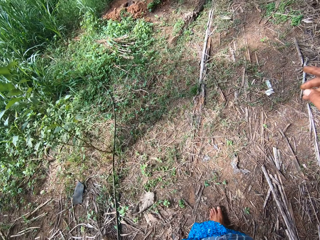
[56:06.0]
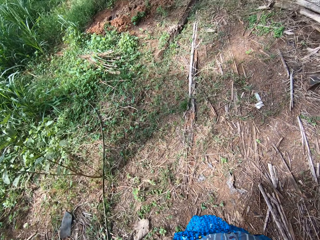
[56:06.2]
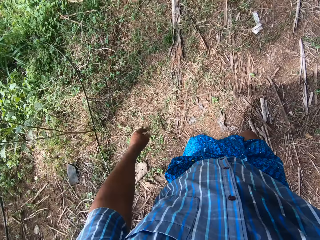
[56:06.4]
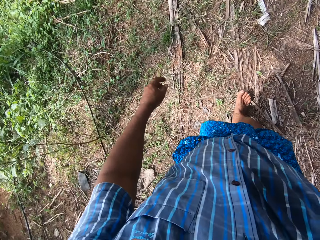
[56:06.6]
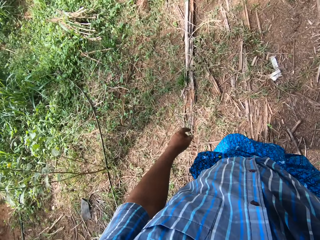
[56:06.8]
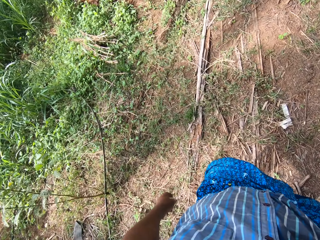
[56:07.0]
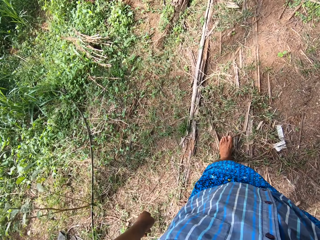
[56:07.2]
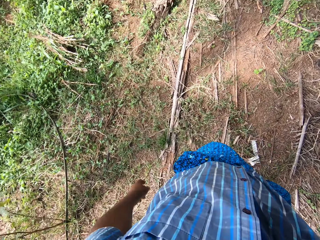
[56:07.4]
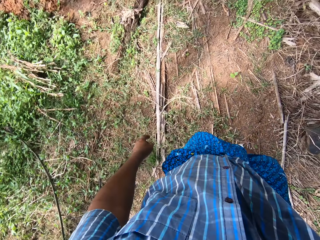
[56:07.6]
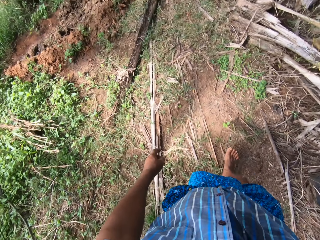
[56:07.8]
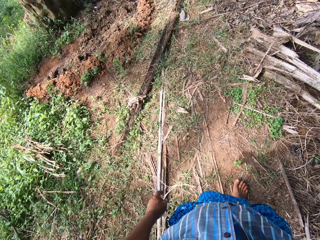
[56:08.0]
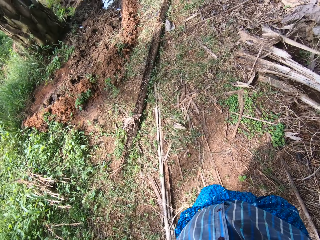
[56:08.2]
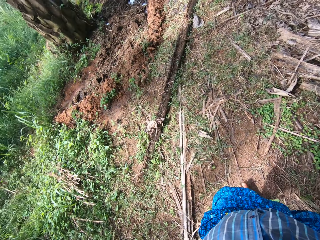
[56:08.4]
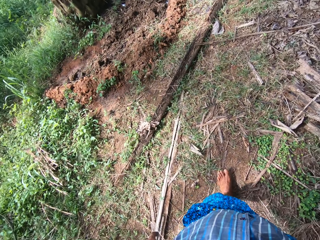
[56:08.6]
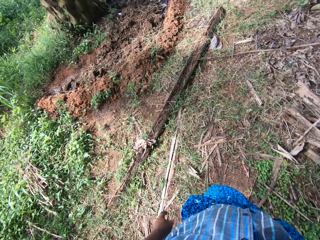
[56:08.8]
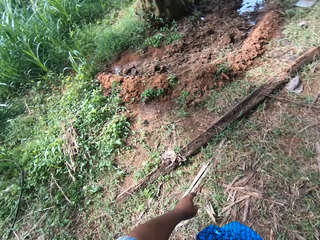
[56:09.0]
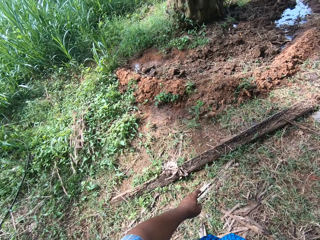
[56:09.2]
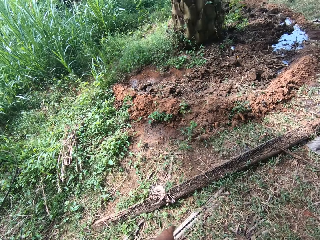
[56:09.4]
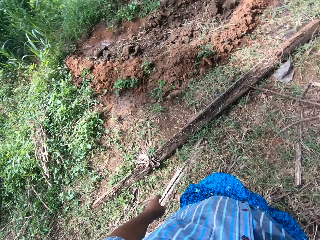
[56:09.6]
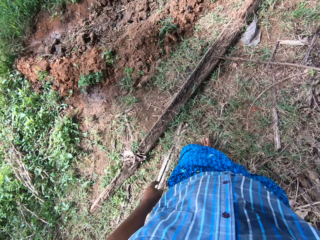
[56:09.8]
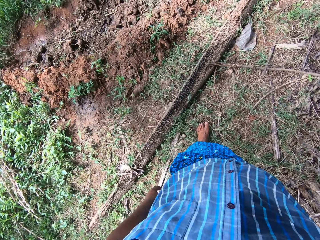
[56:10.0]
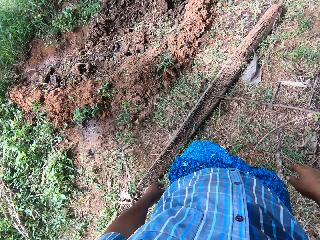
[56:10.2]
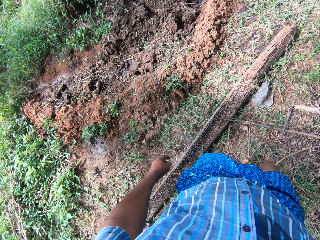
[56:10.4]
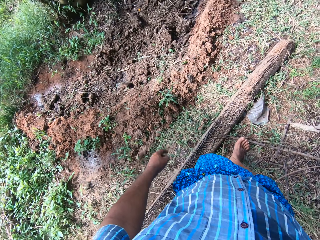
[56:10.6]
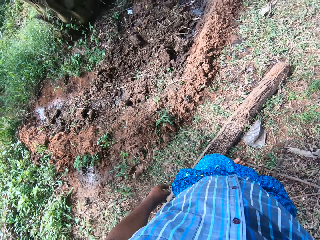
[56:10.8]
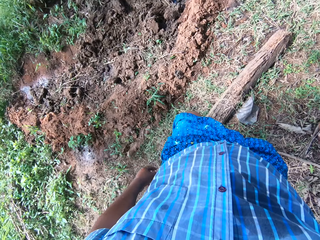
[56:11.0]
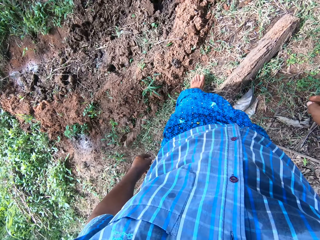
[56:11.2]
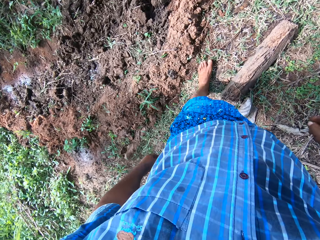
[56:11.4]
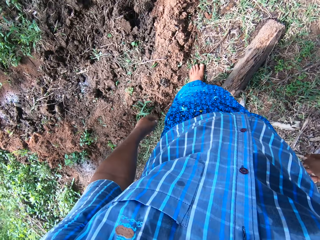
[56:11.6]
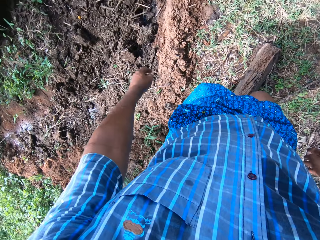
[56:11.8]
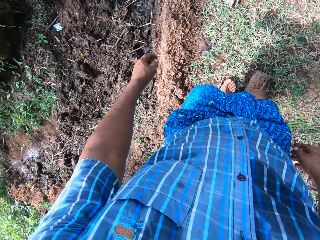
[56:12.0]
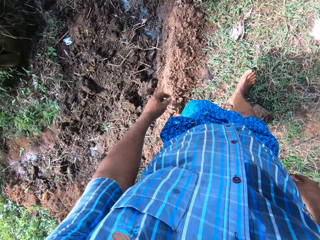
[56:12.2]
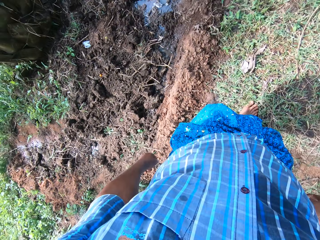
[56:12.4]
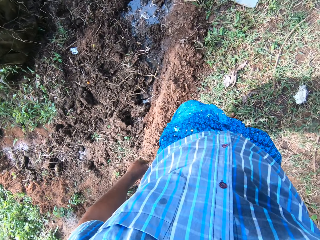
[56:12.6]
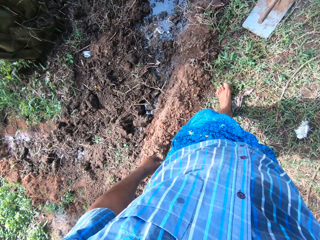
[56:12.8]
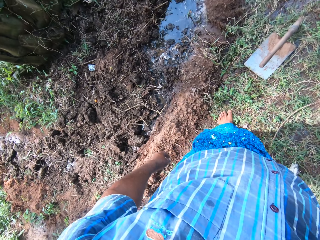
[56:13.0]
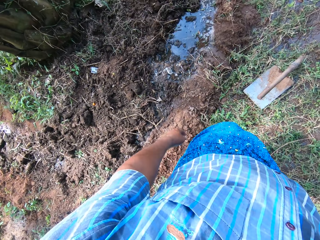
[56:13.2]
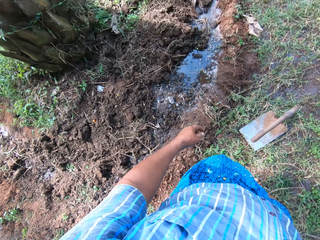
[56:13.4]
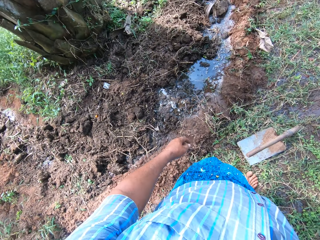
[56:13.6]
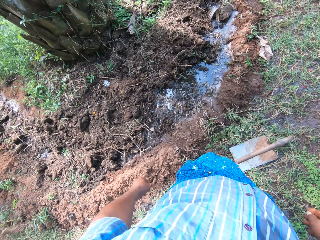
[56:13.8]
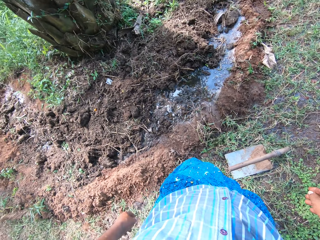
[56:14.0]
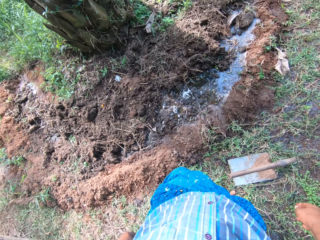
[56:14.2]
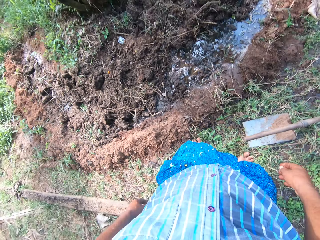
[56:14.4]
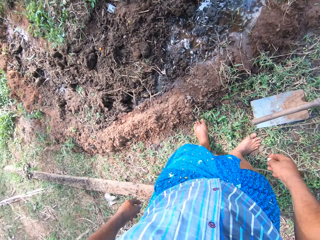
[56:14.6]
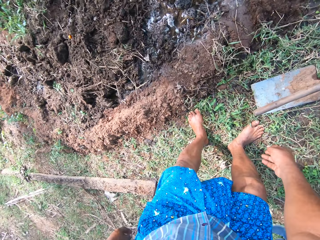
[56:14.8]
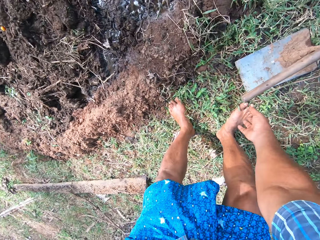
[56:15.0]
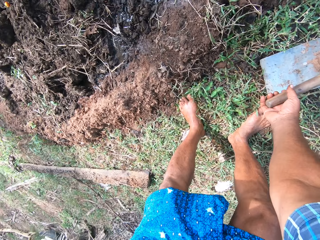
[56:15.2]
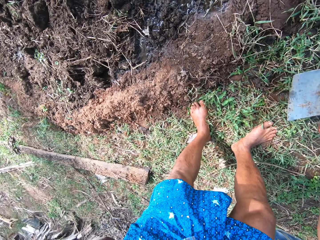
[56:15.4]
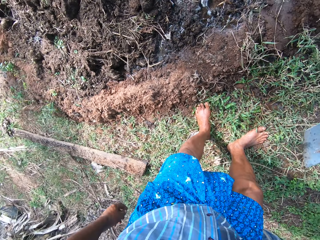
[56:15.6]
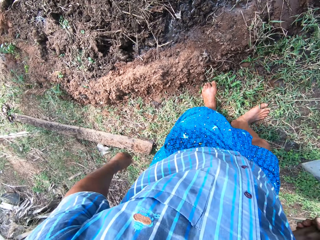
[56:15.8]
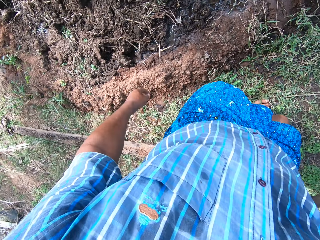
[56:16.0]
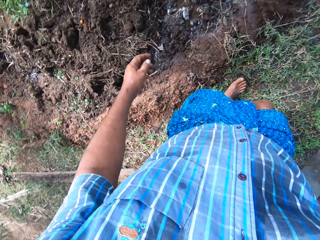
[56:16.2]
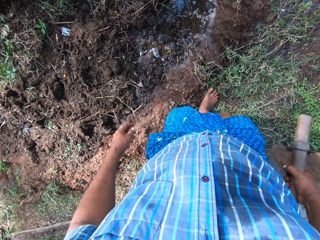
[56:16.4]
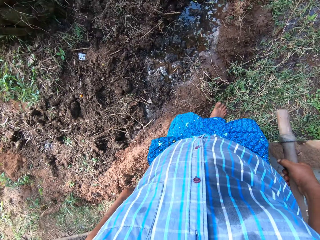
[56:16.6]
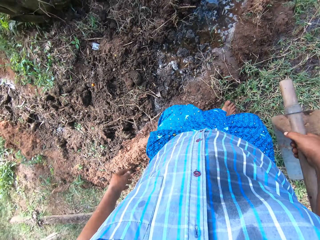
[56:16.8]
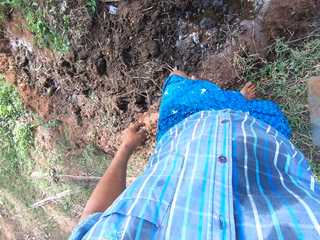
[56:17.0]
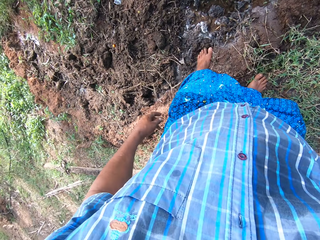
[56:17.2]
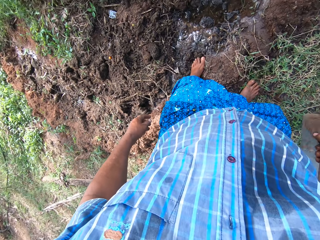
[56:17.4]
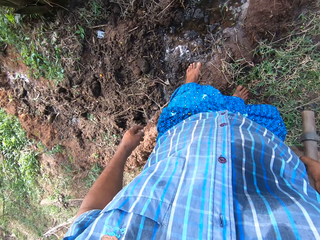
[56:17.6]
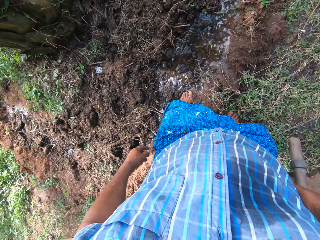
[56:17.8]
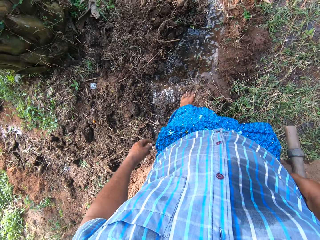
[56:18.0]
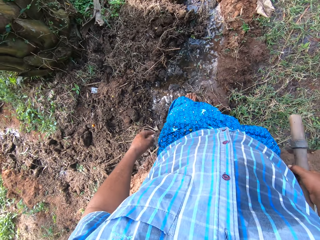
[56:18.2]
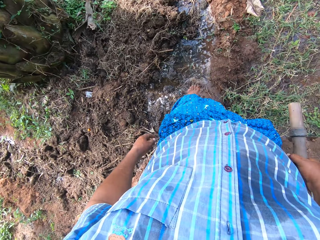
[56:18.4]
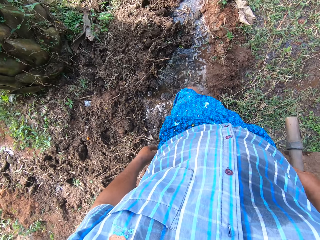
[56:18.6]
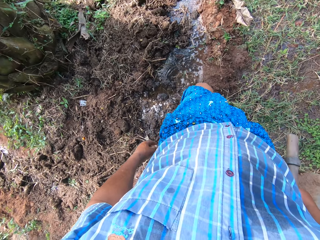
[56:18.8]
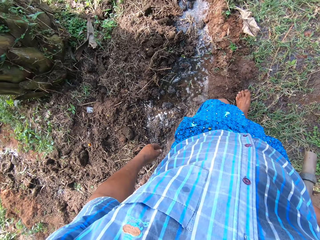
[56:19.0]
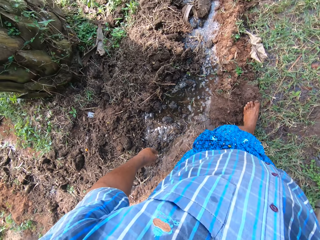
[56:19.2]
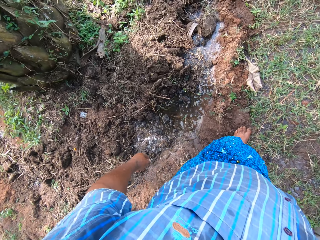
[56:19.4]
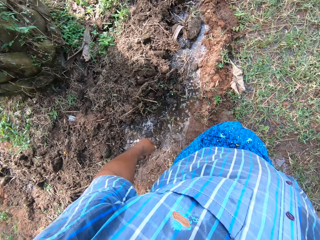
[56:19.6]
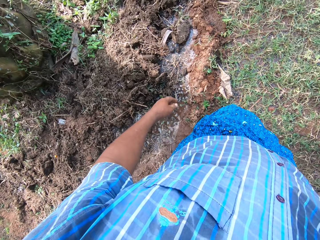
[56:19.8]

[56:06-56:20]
The camera wearer starts walking. They pick up a farming hoe with the right hand. They adjust the soil with the leg. They step on the watered farm.

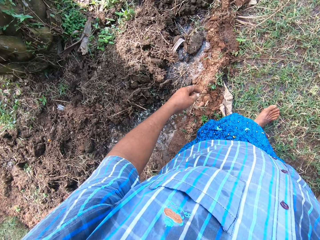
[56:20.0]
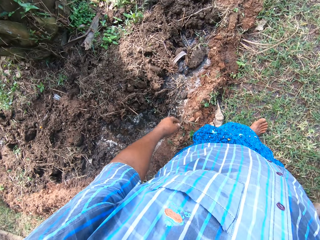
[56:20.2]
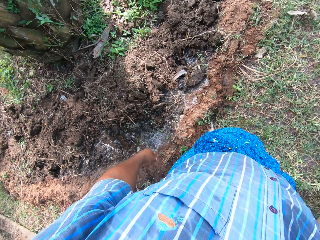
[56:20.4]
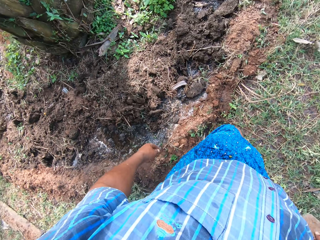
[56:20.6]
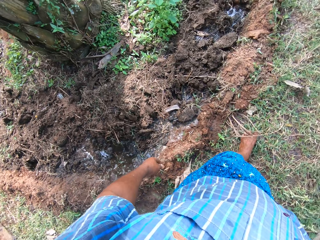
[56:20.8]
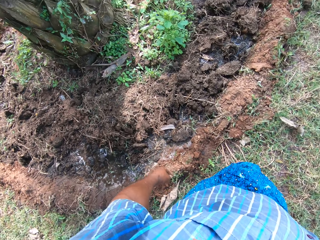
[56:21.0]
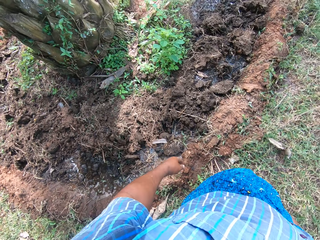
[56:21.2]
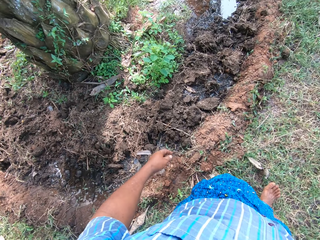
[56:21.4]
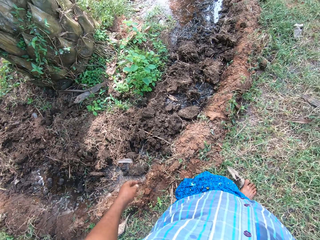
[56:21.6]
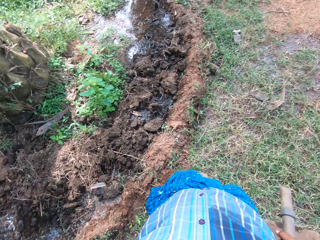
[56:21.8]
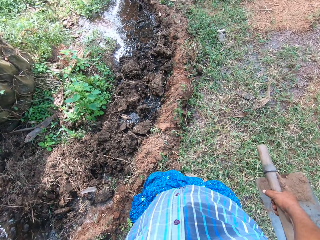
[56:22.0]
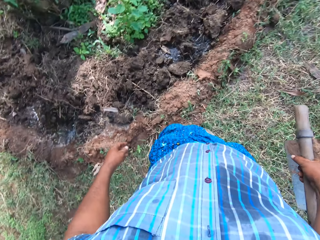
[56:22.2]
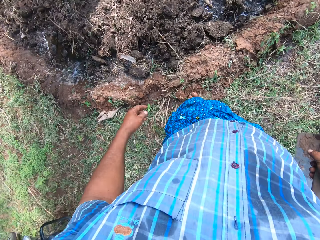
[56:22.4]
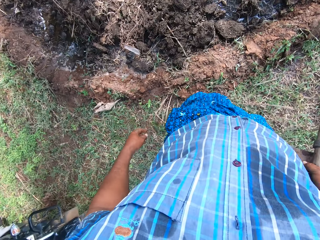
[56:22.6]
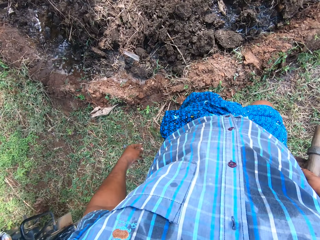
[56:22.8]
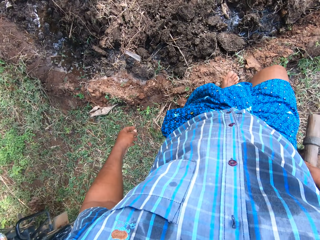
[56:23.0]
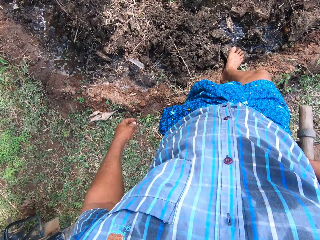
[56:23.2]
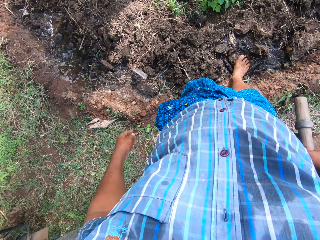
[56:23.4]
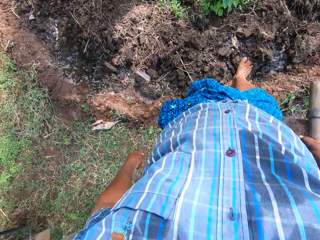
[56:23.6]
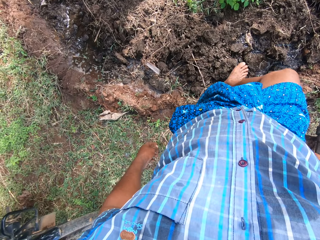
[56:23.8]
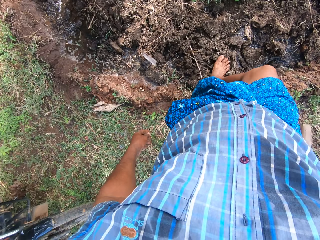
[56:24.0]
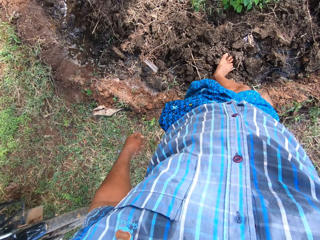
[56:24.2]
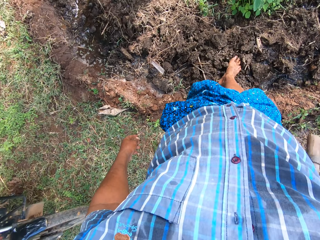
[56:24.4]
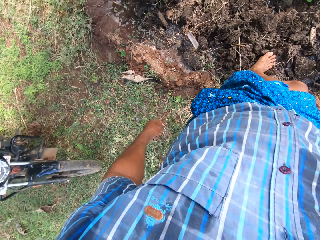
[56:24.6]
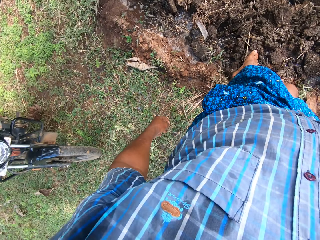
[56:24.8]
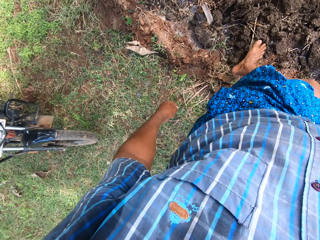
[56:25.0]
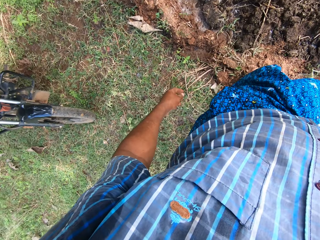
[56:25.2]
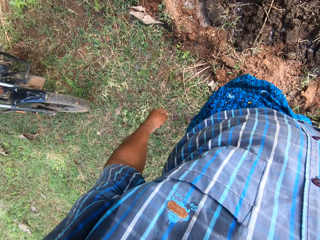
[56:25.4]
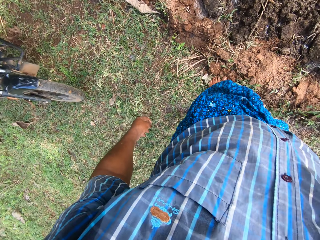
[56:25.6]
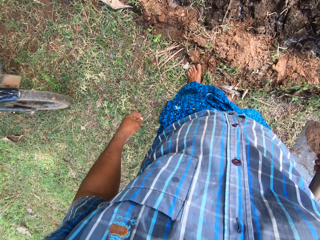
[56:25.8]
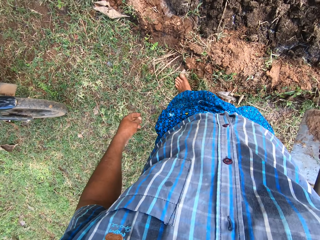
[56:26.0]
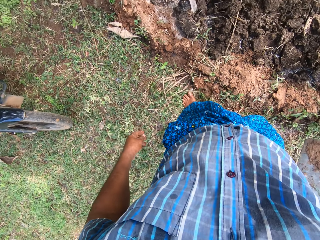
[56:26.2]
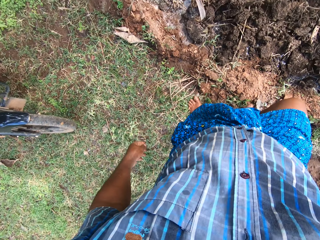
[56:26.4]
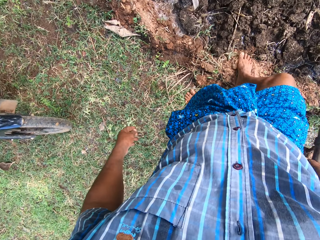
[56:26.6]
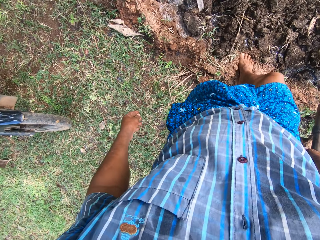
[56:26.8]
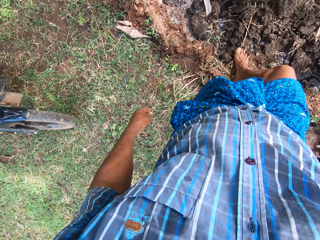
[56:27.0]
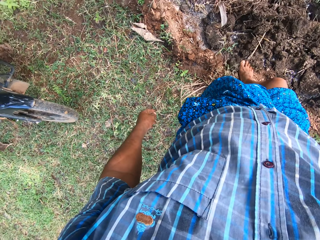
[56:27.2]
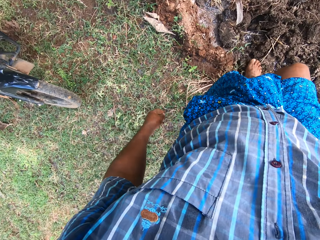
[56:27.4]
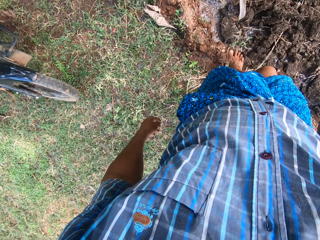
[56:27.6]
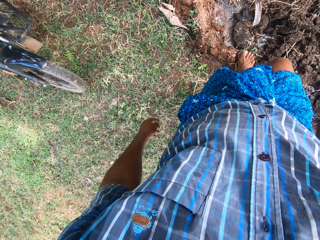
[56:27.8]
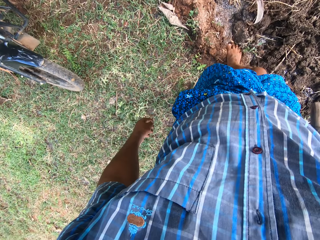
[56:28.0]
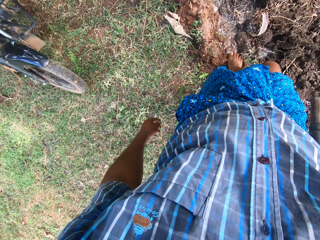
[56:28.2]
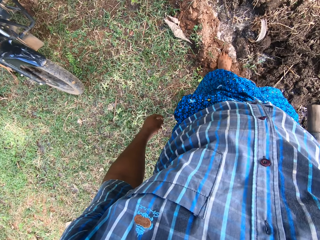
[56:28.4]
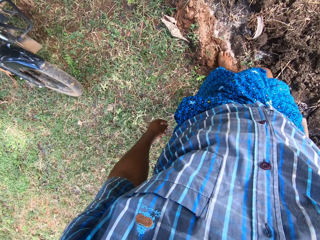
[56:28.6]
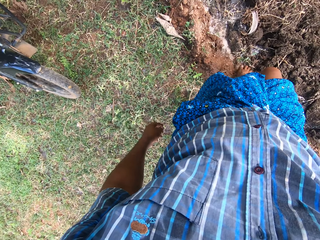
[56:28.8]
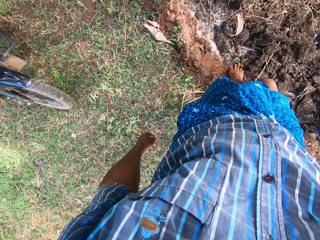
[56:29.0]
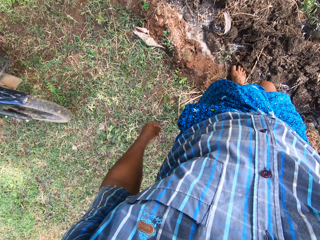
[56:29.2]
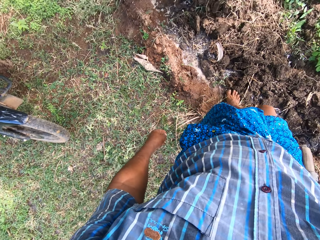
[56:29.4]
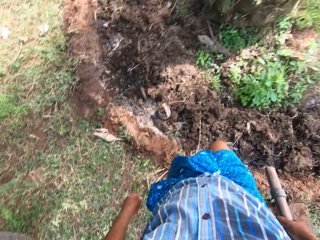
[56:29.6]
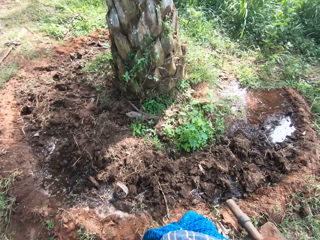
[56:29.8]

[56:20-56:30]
The camera wearer starts walking. They step on the watered farm.
